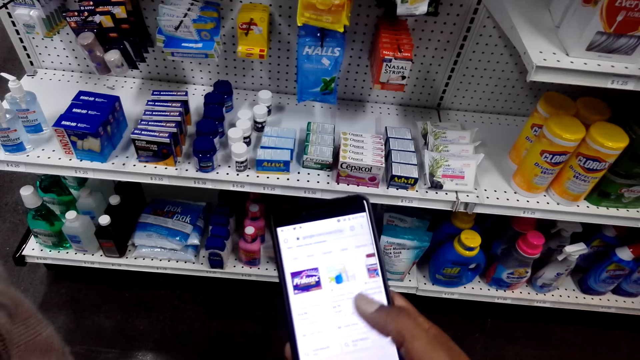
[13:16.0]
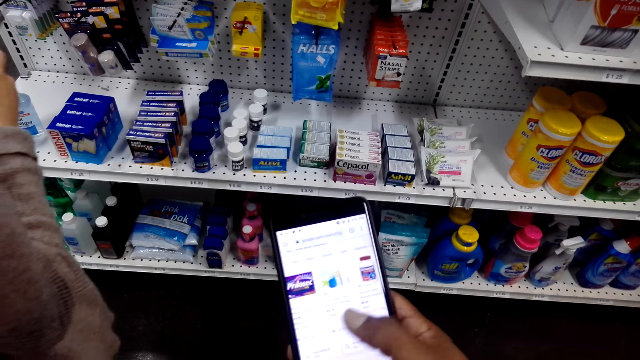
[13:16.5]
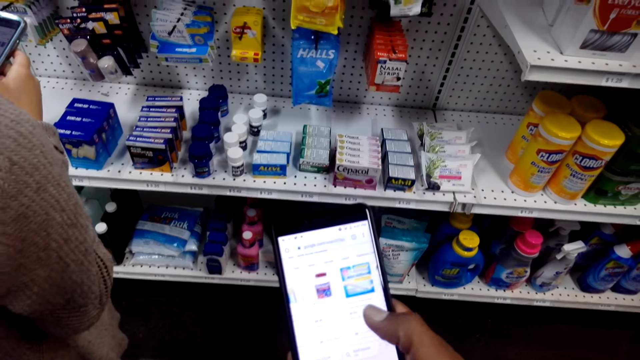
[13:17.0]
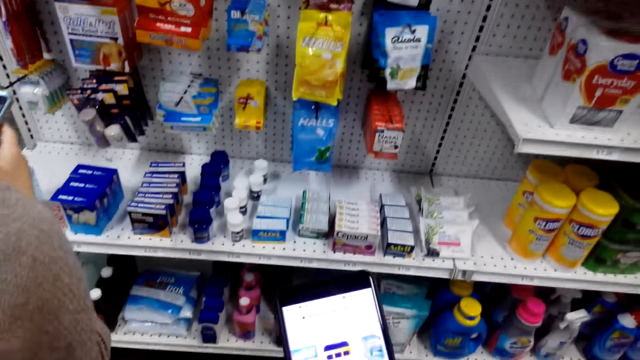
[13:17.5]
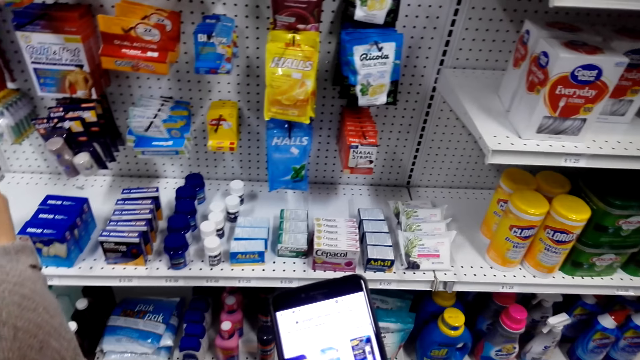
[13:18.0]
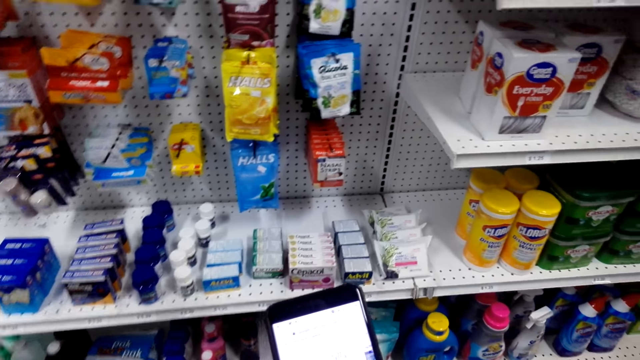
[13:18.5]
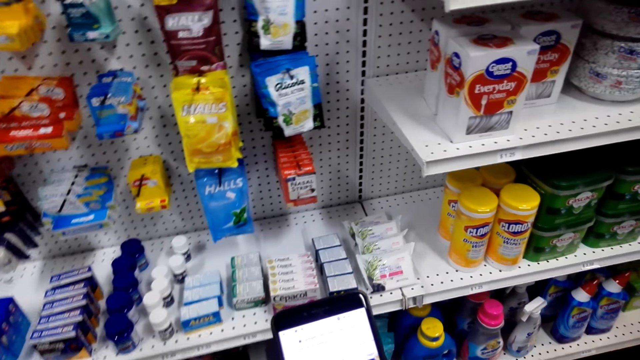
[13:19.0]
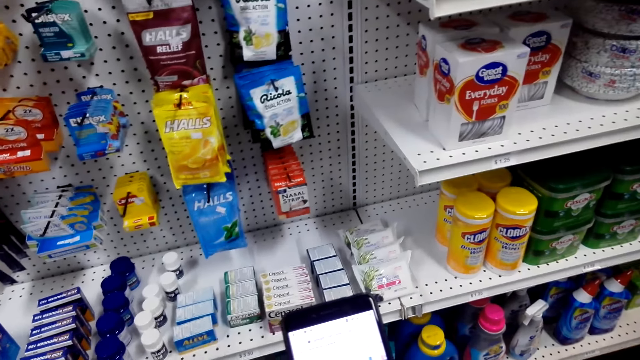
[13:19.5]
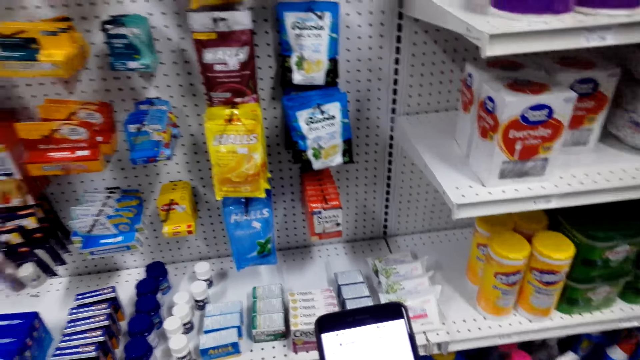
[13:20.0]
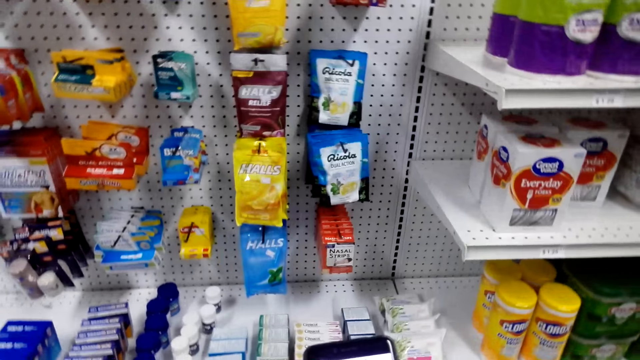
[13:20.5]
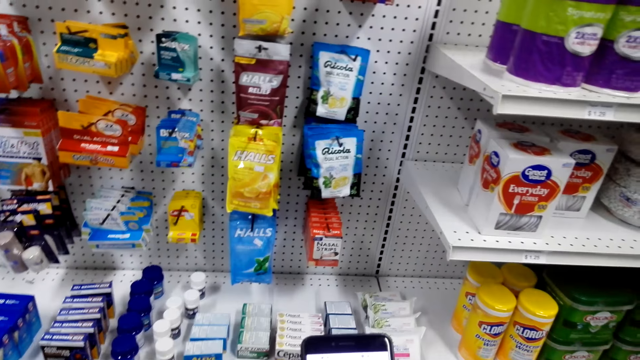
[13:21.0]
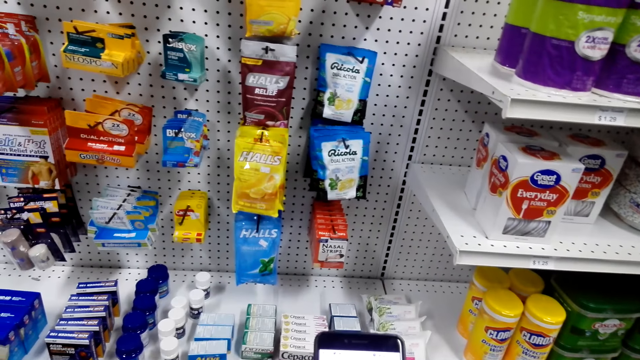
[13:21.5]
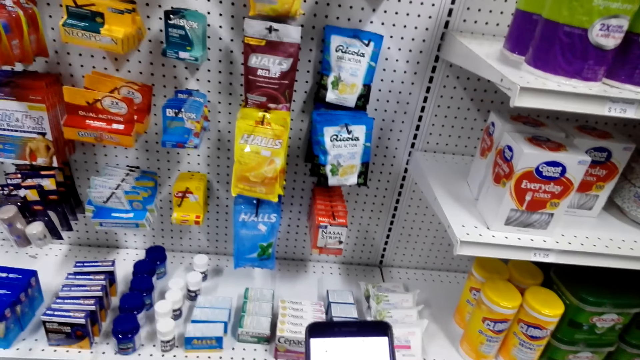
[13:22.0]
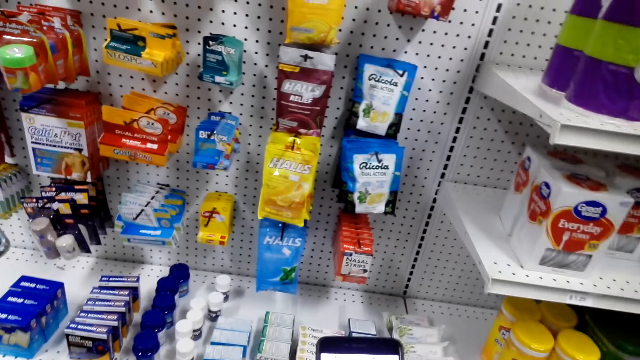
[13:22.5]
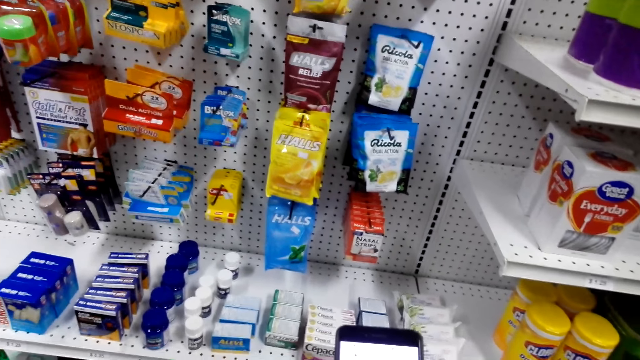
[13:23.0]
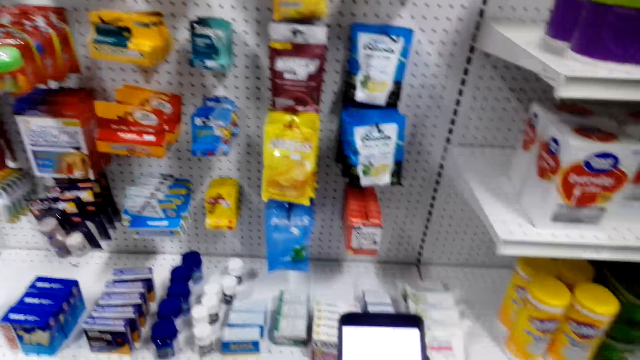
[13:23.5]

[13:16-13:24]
A woman operates a phone. The camera wearer operates a phone.

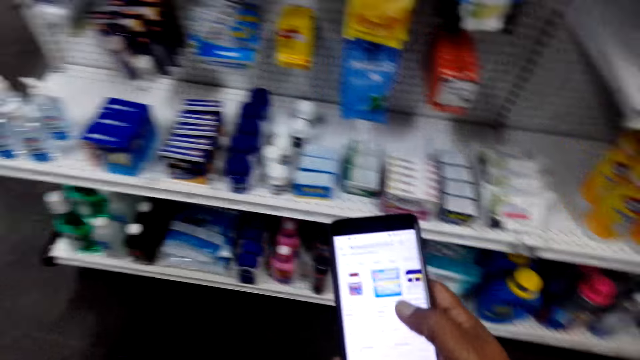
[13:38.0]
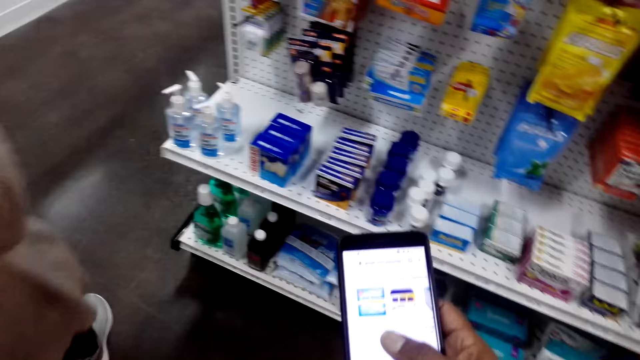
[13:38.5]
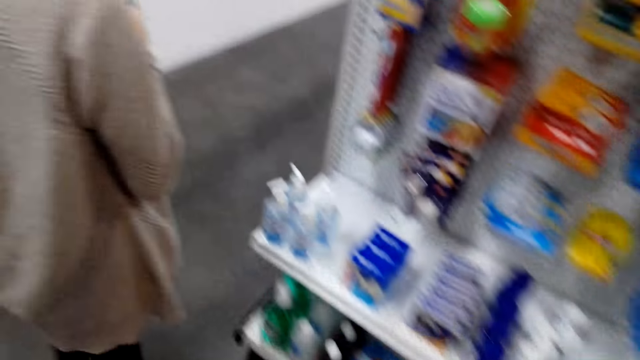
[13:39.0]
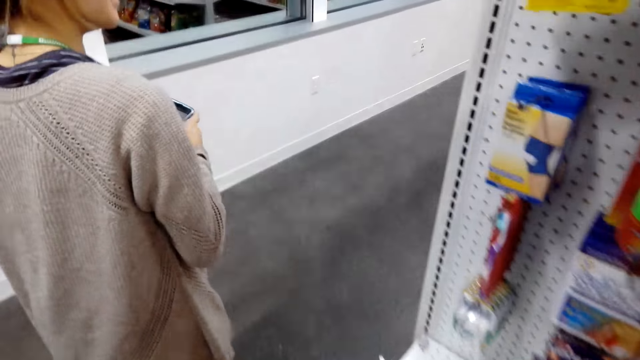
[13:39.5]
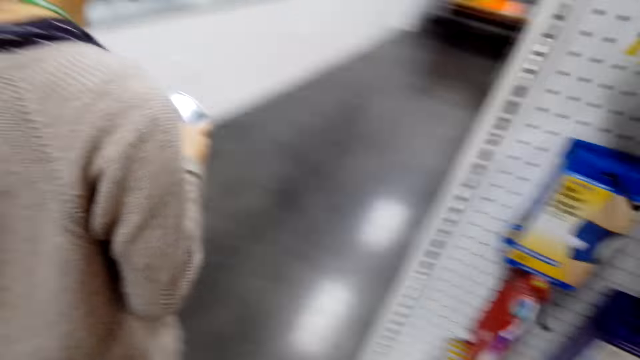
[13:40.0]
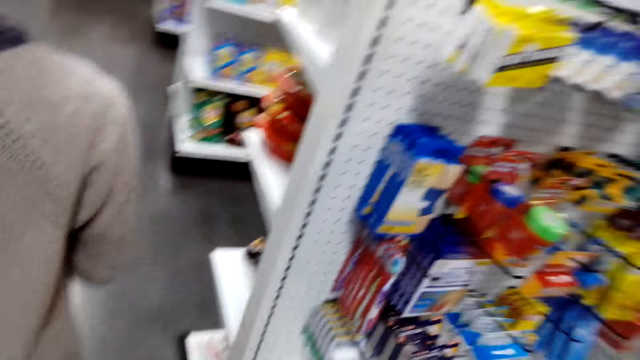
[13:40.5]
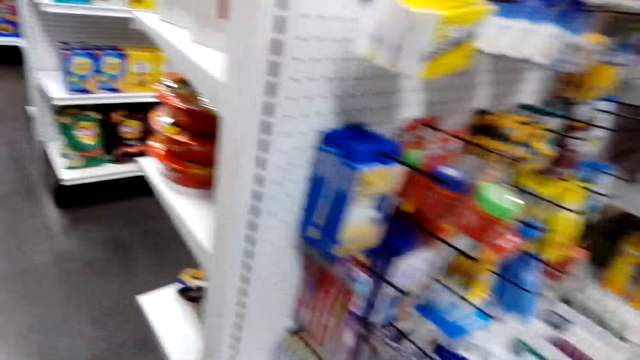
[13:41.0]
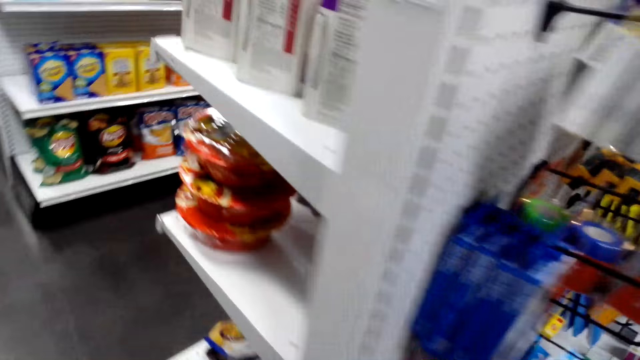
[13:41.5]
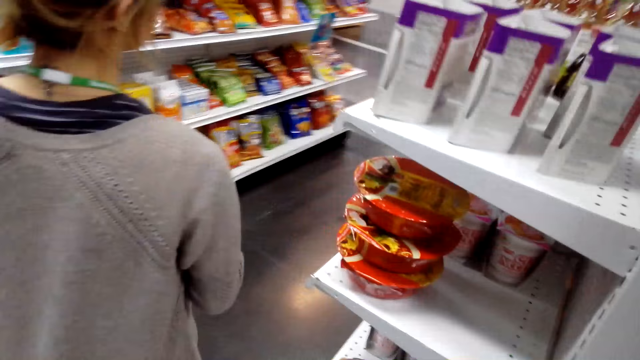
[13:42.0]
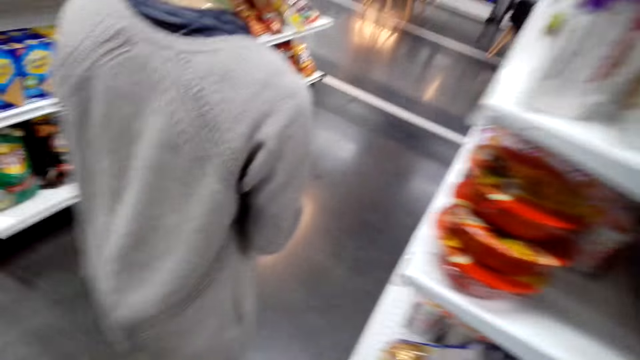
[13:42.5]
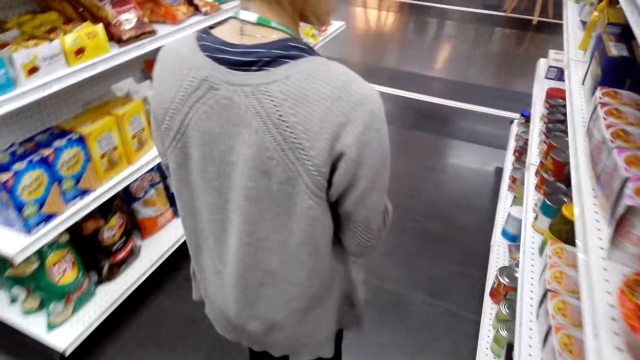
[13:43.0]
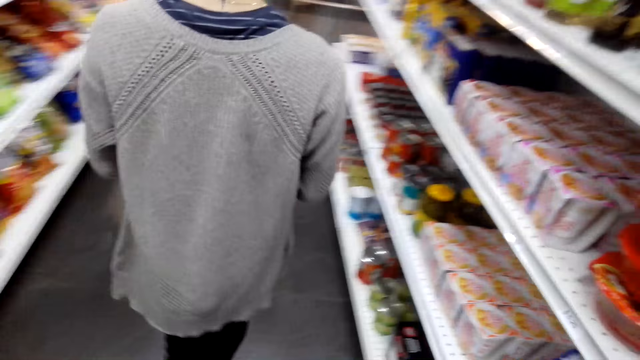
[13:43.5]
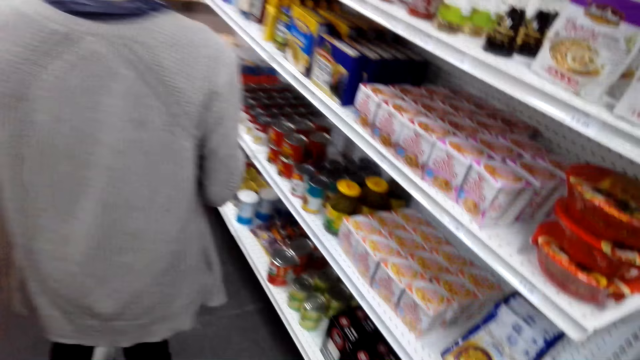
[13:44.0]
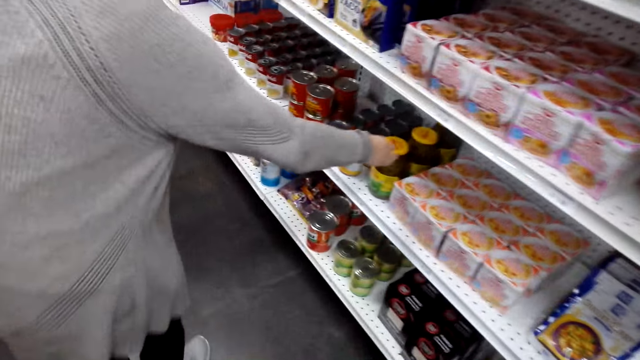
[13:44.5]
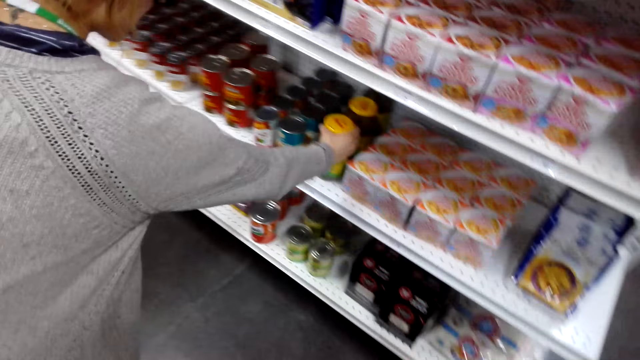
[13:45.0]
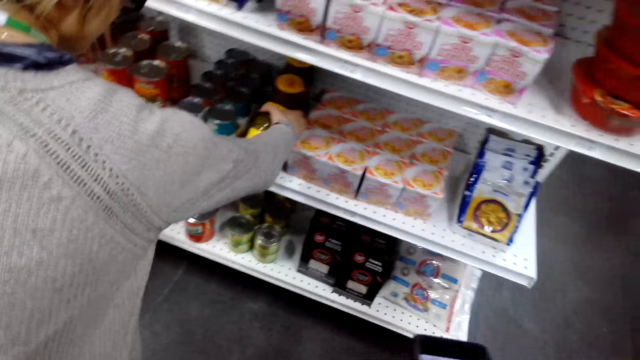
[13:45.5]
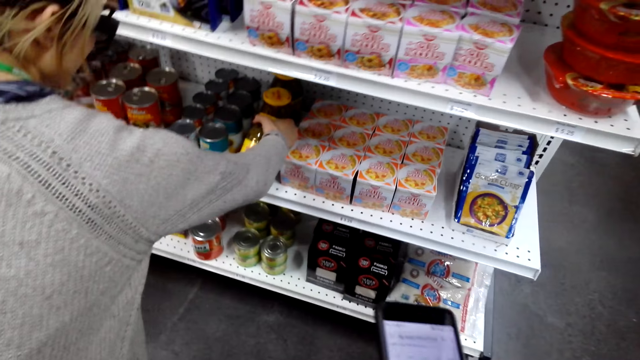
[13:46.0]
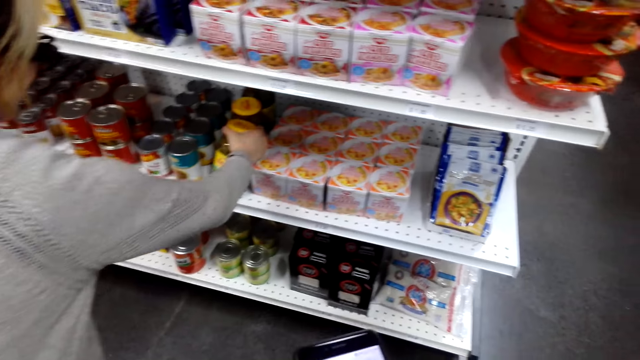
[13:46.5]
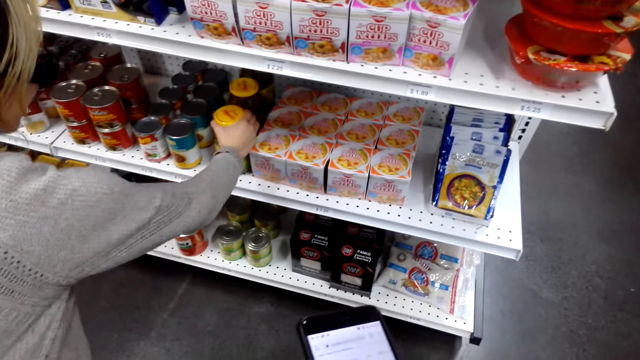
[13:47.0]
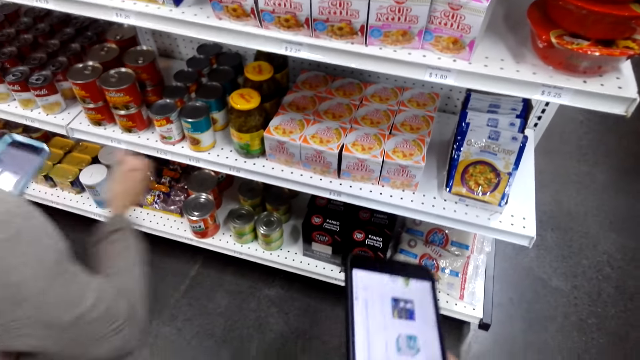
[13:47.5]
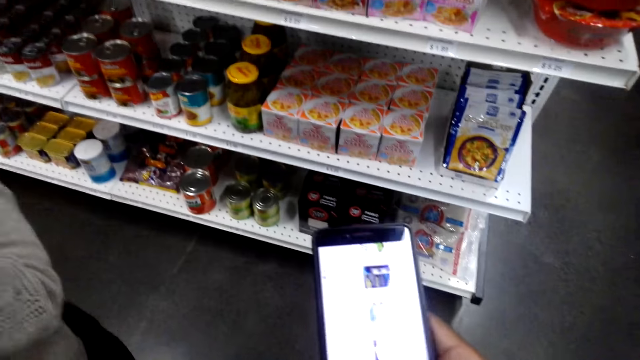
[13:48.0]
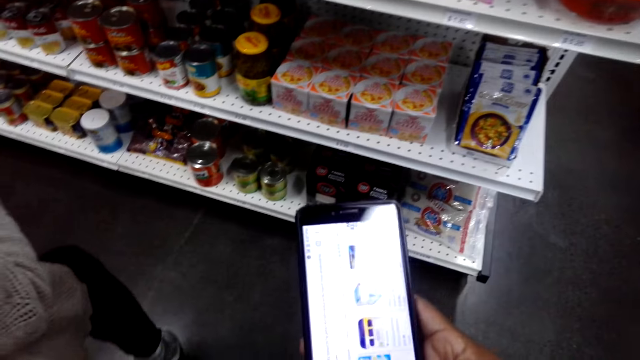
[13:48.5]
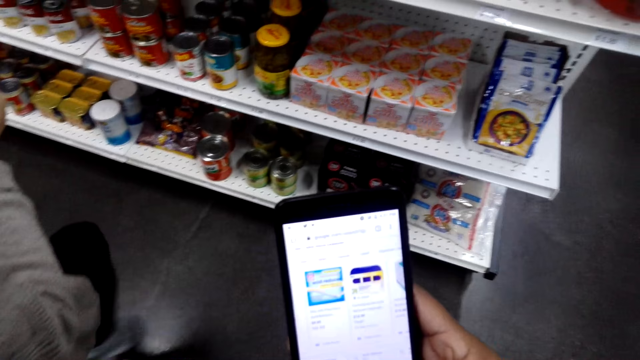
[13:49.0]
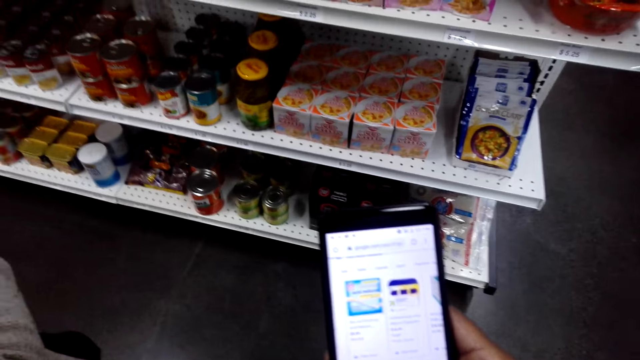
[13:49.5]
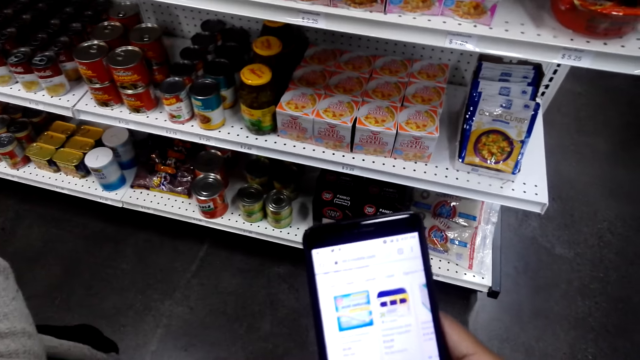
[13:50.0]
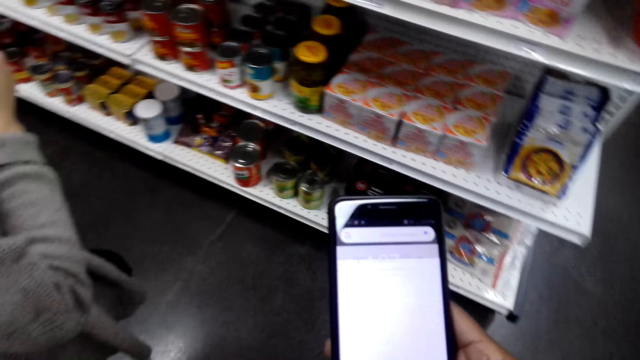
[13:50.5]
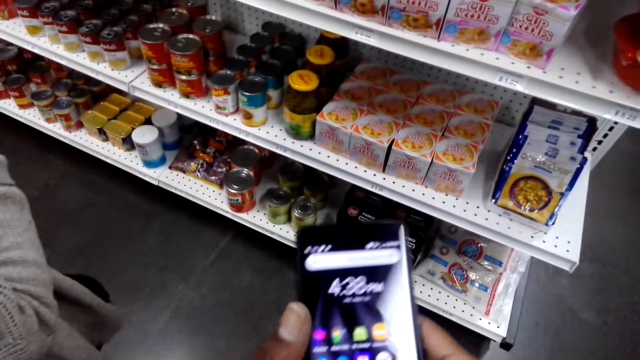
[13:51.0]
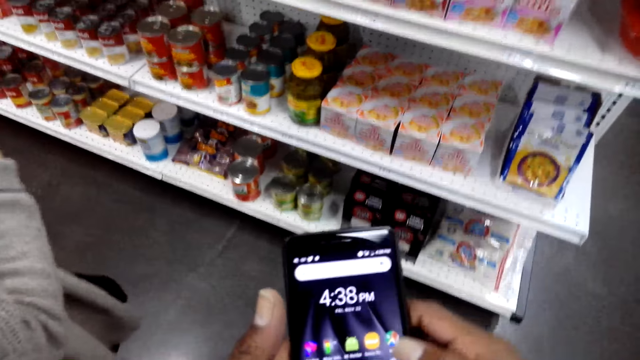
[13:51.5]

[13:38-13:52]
The camera wearer walks around the supermarket. A woman walks around the supermarket. The woman checks something. The woman touches honey. The camera wearer operates the phone.
